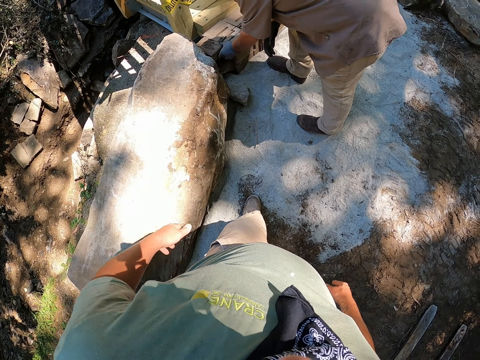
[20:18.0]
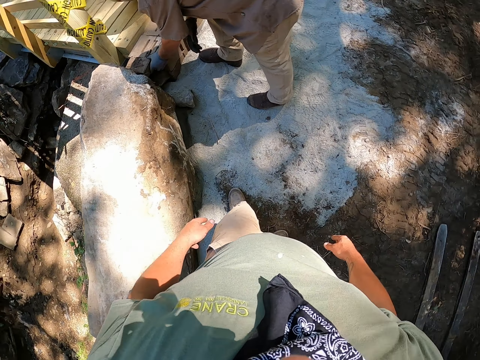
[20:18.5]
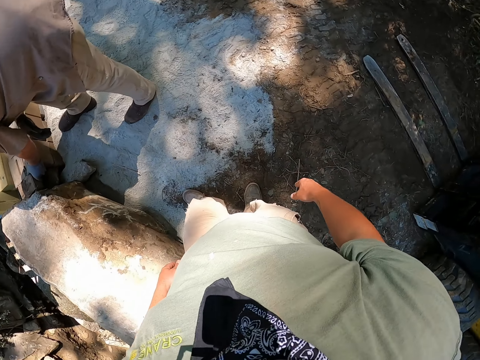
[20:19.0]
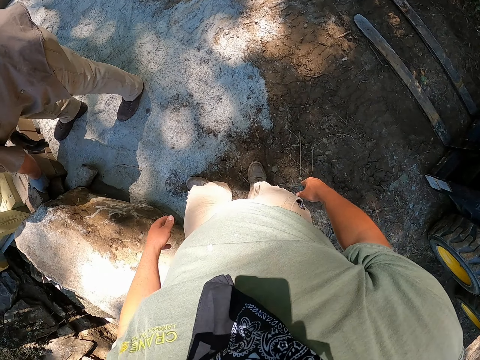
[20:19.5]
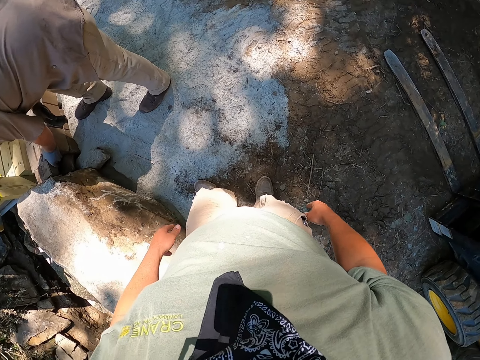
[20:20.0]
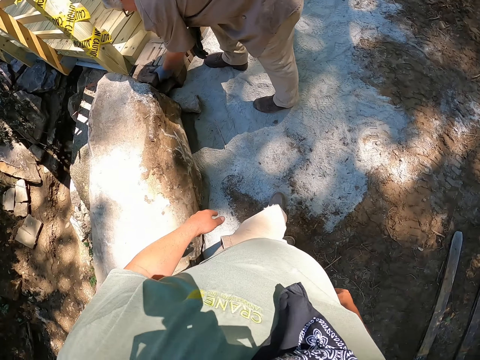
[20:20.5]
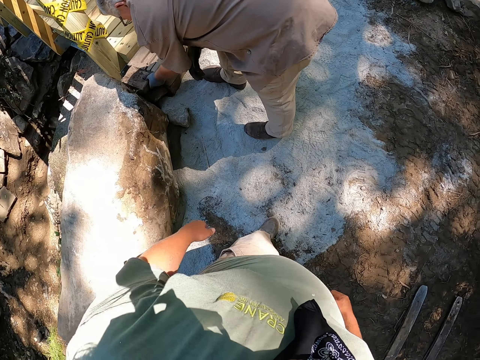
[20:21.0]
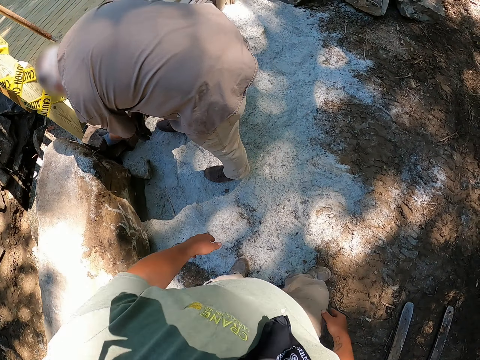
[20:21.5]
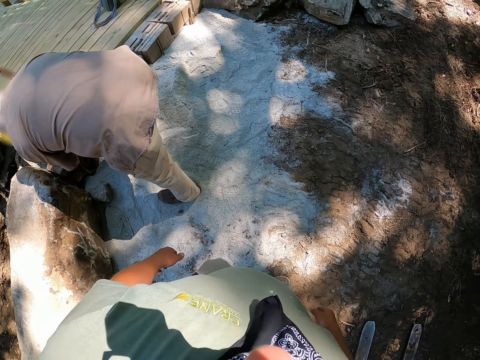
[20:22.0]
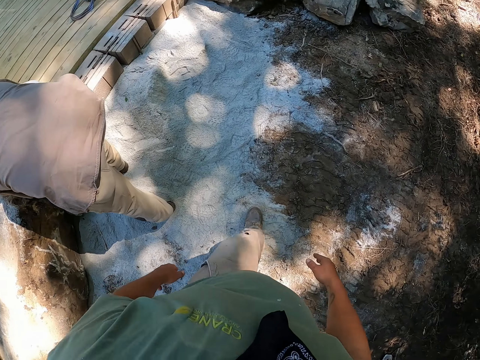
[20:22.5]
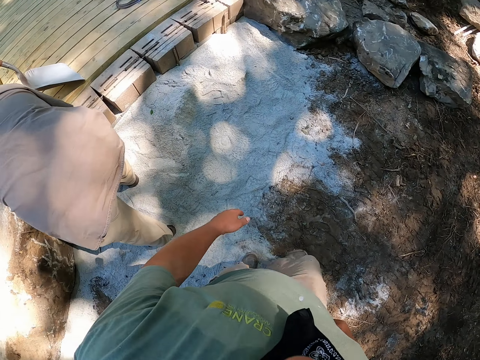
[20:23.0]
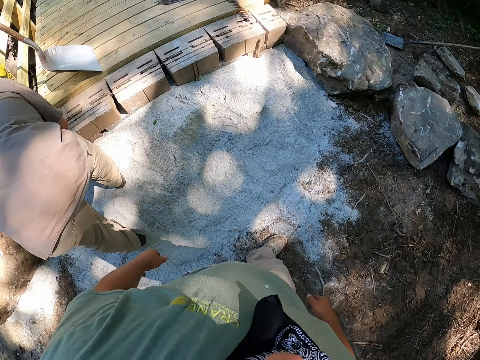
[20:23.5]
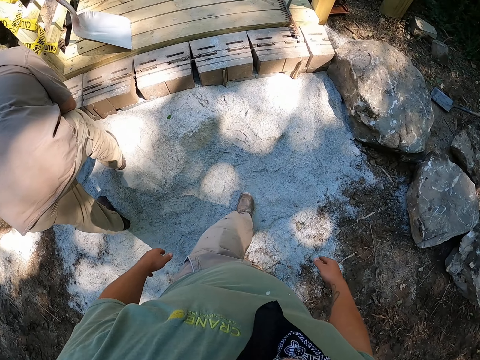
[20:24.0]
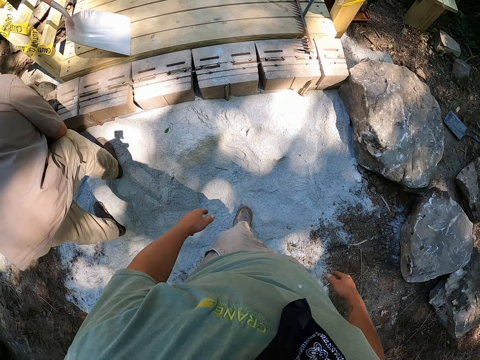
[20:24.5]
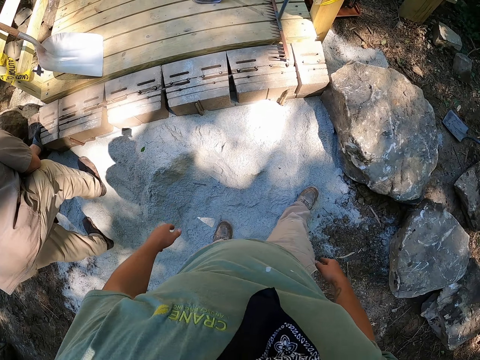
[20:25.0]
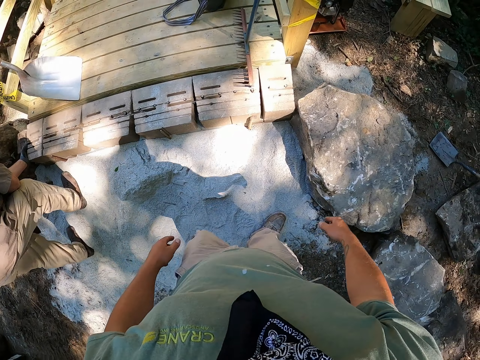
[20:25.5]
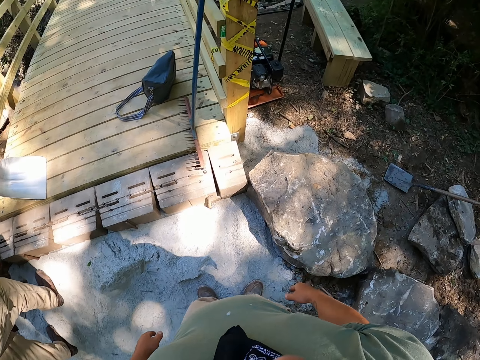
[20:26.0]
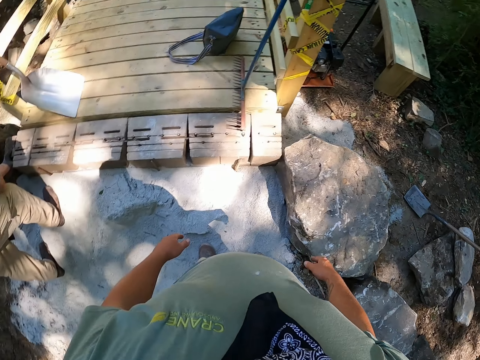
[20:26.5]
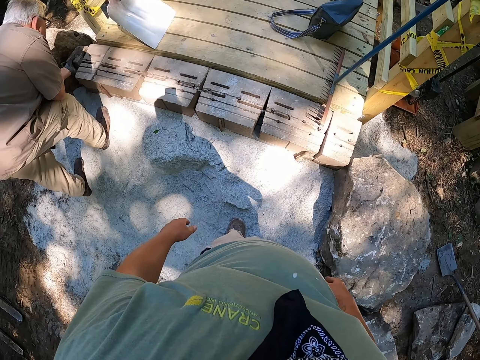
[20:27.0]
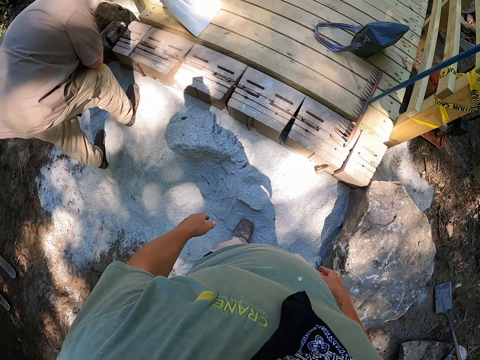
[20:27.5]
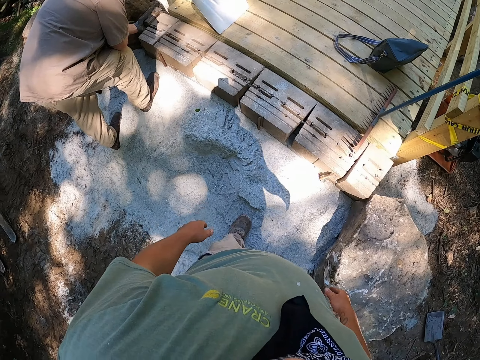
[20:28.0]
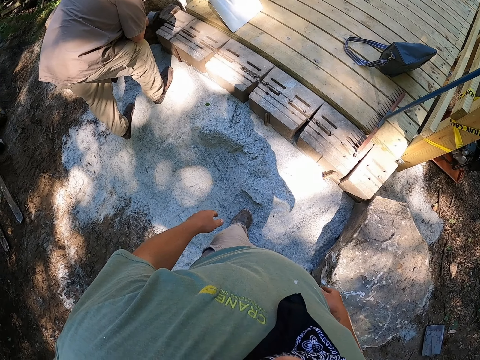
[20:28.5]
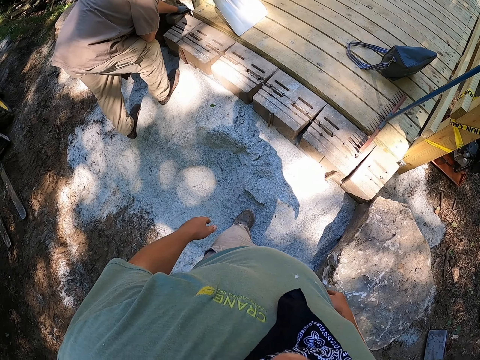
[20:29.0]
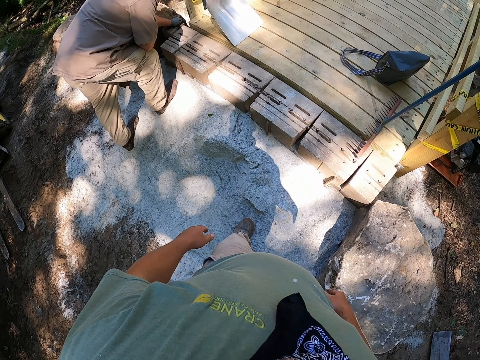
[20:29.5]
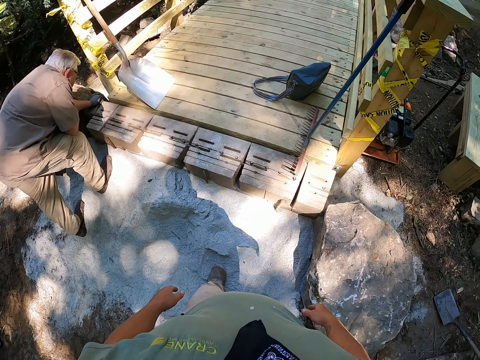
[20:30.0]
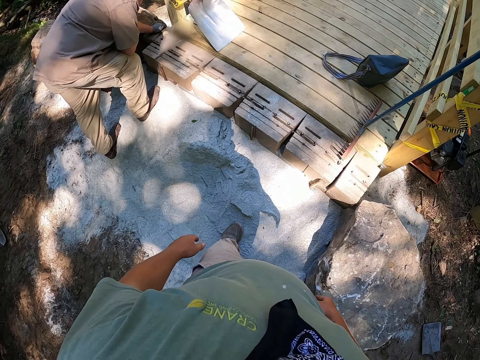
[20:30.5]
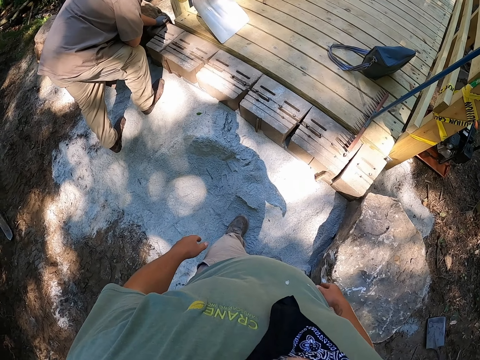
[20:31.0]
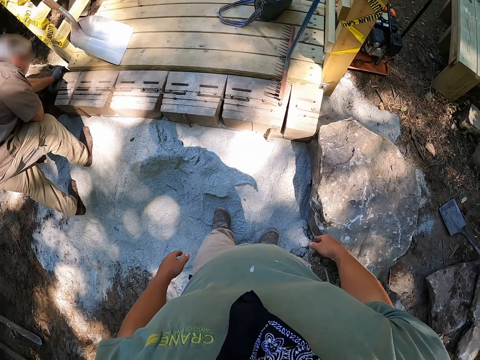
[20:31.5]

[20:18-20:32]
The camera wearer looks around. They walk around. They look around.

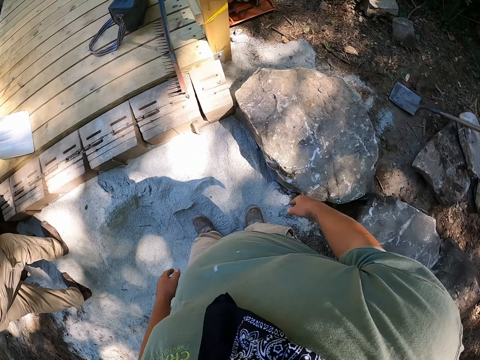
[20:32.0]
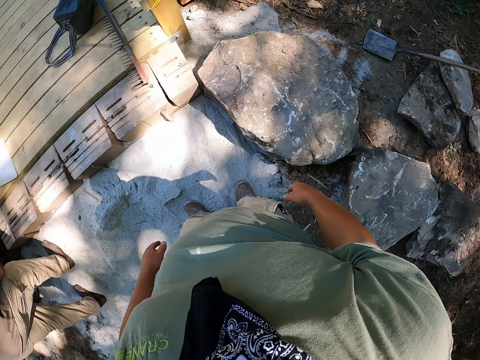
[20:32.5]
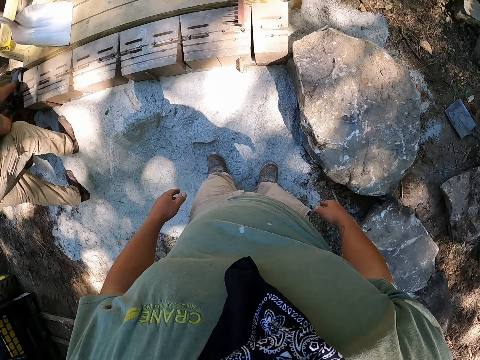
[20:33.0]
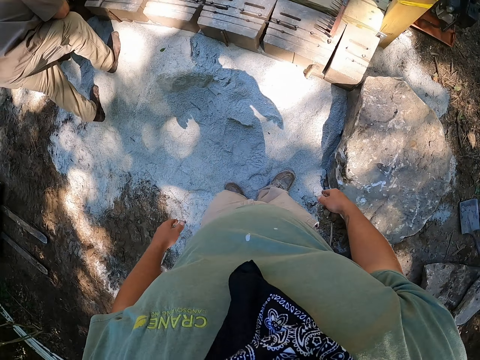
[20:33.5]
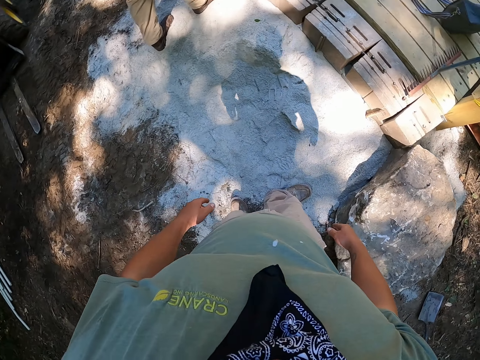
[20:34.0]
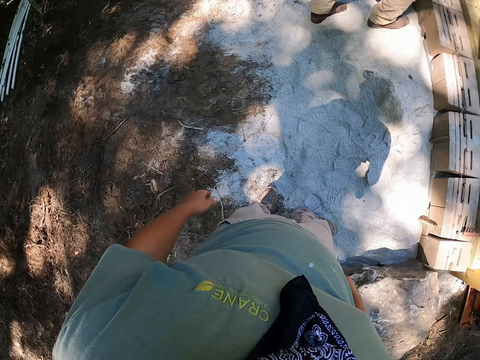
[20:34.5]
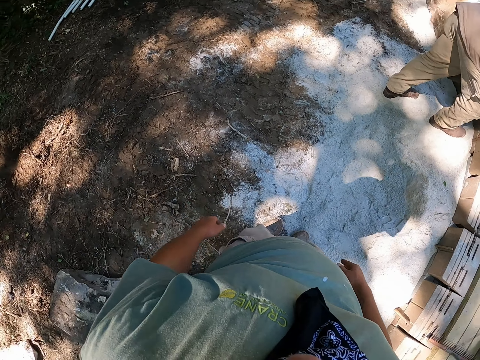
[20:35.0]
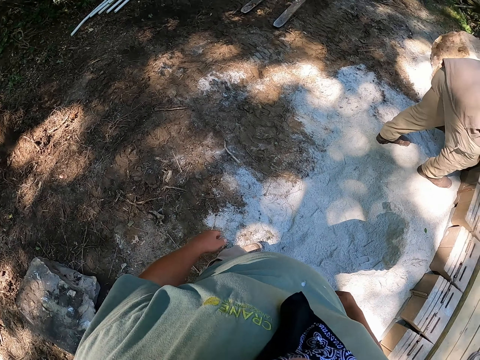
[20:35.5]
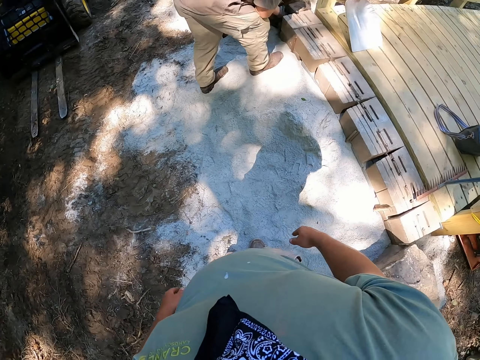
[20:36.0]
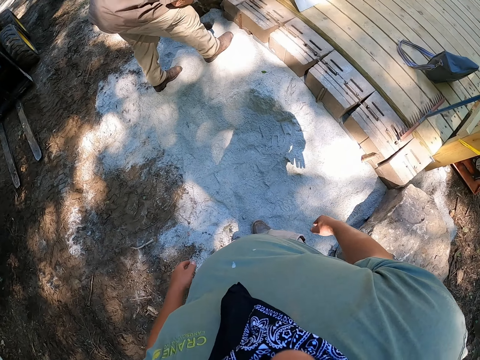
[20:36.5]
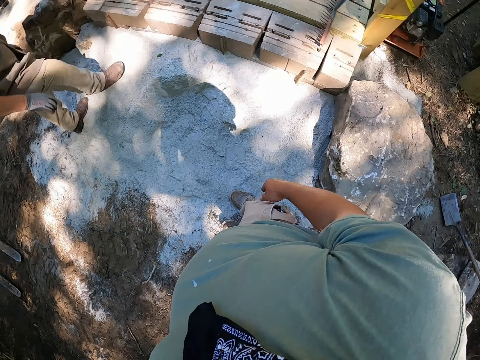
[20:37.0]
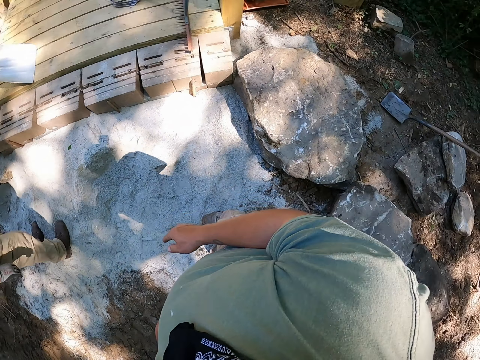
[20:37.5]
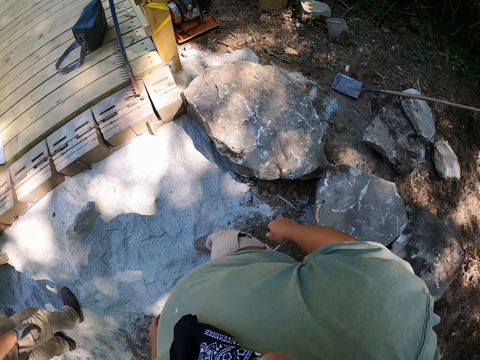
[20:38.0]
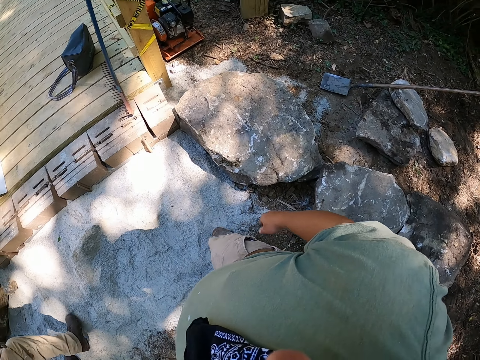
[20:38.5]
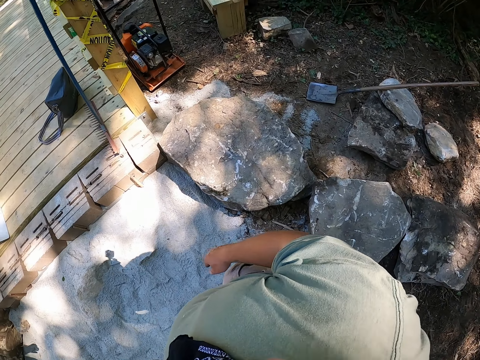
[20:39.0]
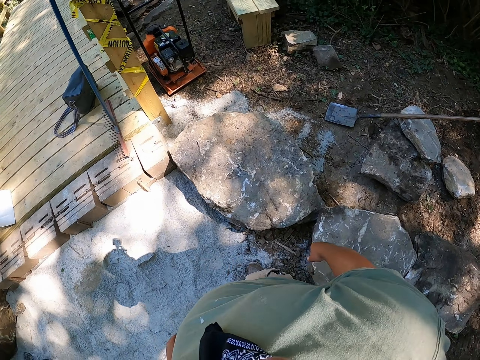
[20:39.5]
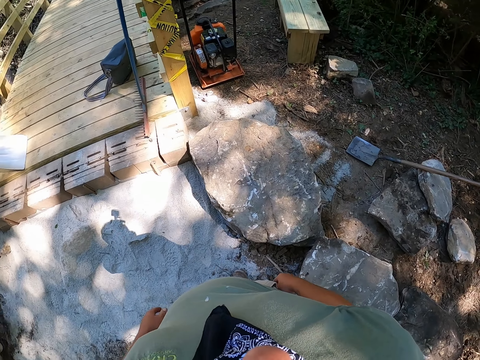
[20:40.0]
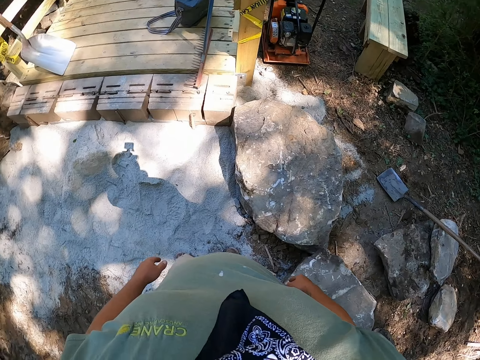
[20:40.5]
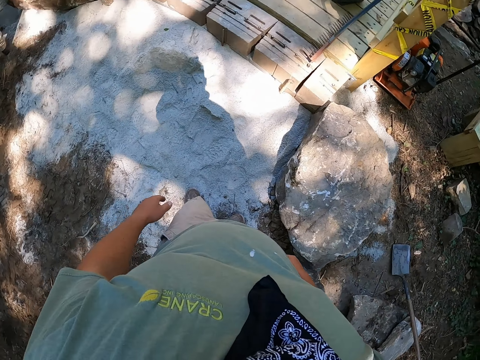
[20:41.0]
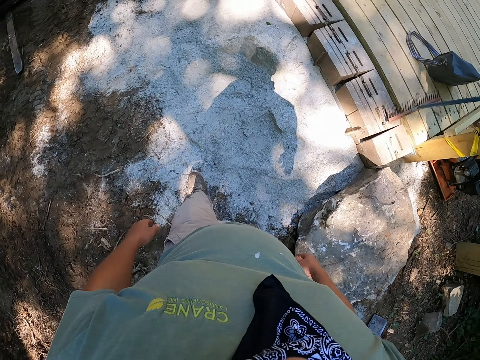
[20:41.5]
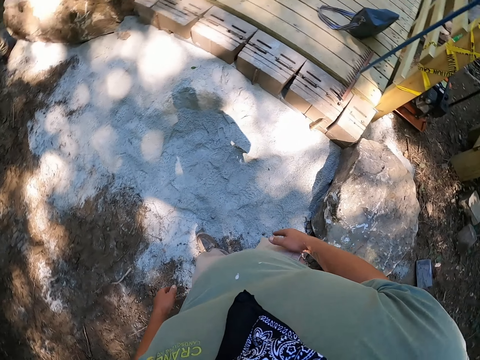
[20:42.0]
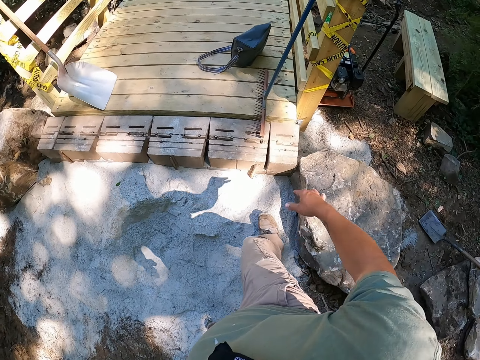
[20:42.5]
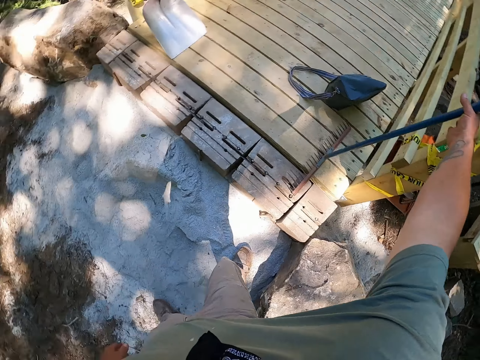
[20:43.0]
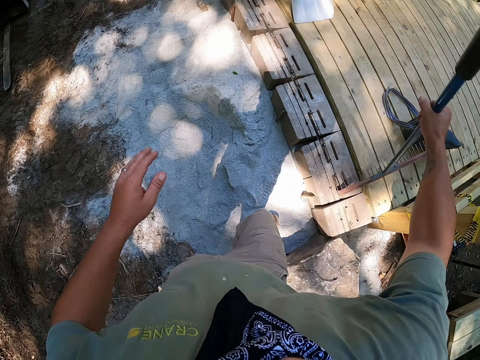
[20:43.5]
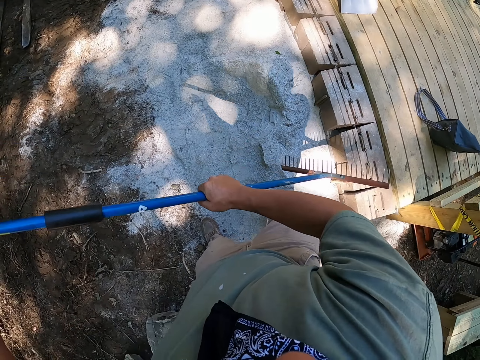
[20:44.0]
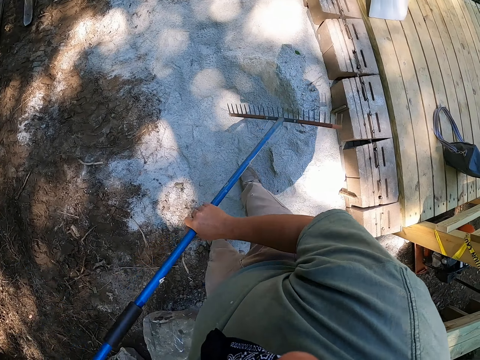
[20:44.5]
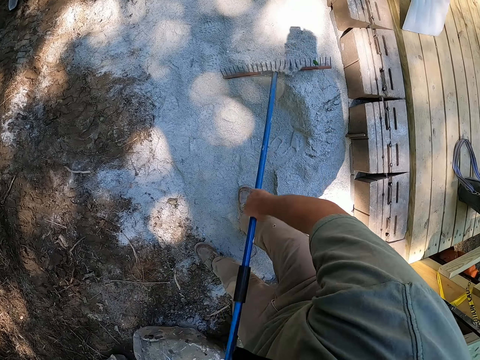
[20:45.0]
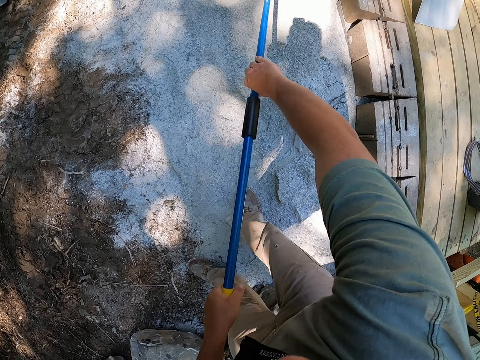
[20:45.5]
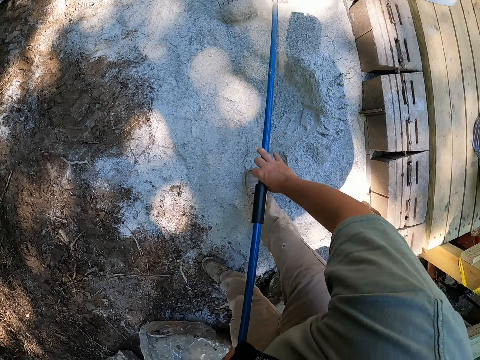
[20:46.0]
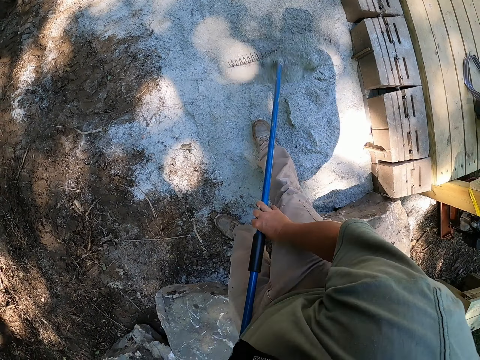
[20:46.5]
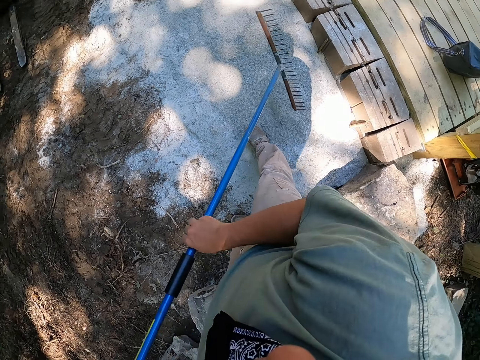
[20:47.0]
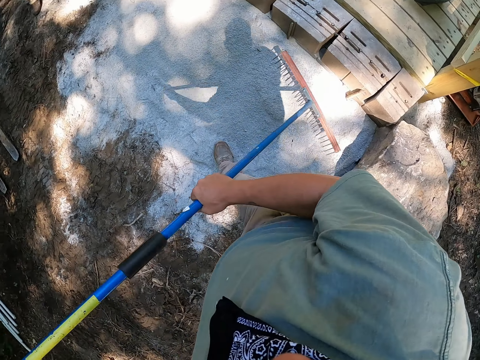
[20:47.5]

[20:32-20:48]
The camera wearer moves his left leg. He looks around. He moves his left leg. He picks up the rake with his right hand. He rakes the sand with the rake.
